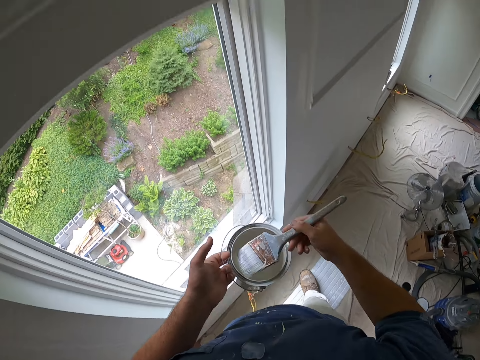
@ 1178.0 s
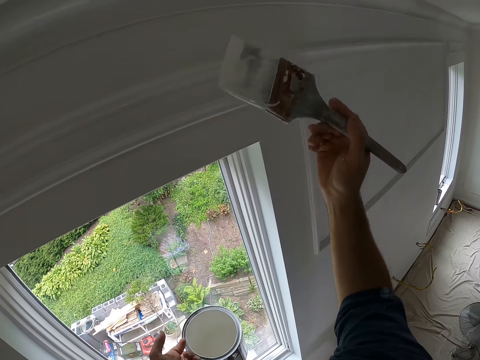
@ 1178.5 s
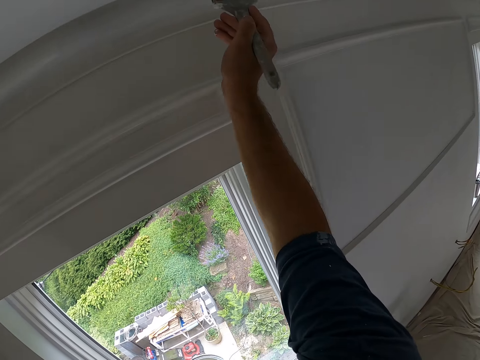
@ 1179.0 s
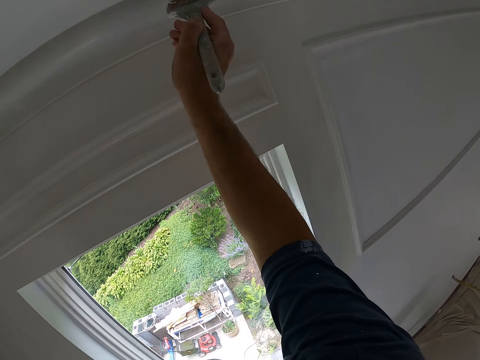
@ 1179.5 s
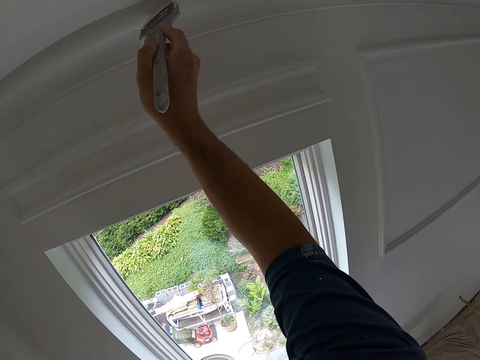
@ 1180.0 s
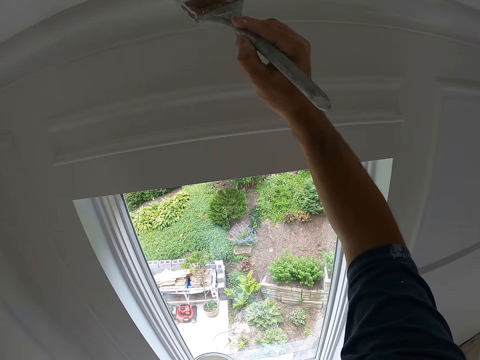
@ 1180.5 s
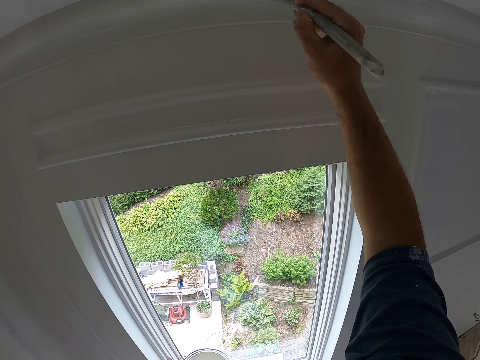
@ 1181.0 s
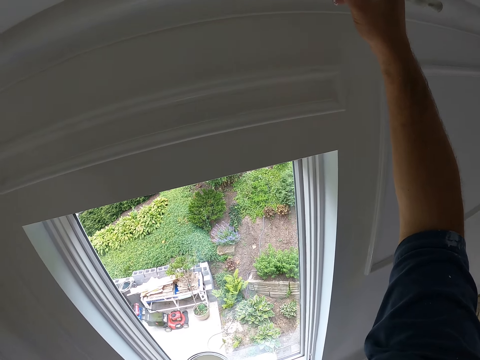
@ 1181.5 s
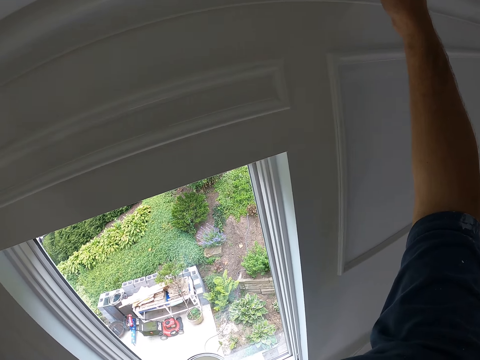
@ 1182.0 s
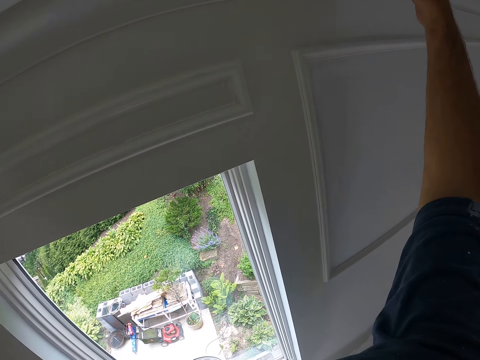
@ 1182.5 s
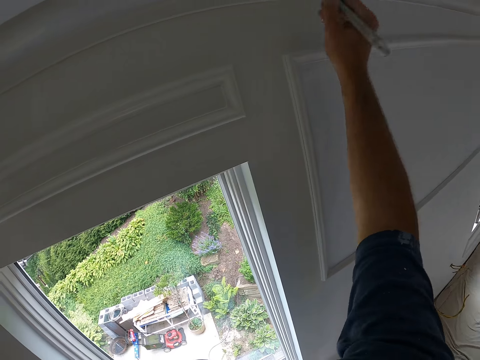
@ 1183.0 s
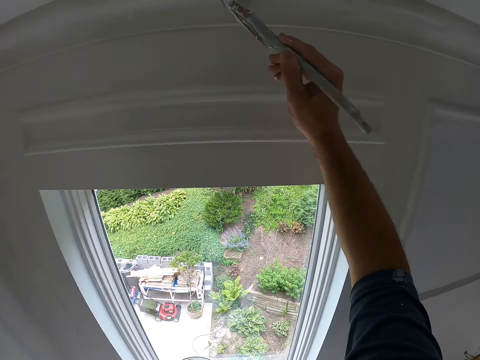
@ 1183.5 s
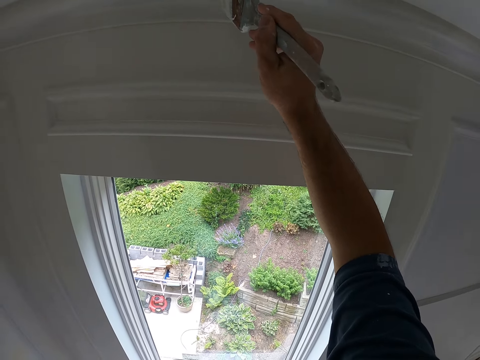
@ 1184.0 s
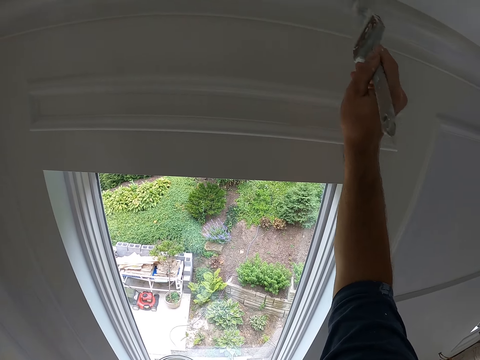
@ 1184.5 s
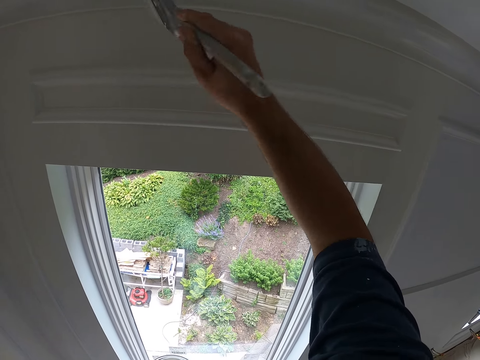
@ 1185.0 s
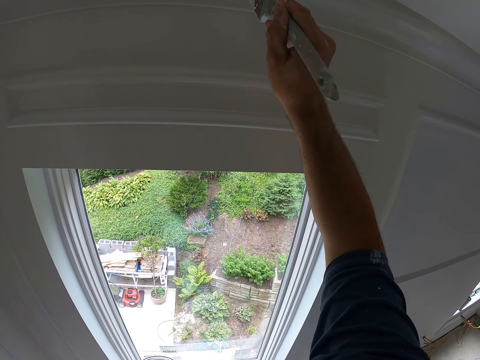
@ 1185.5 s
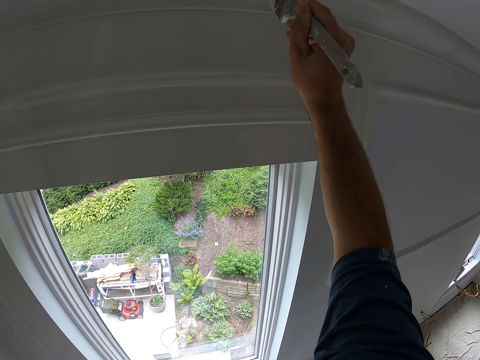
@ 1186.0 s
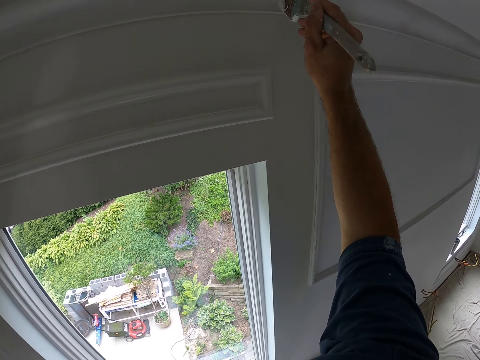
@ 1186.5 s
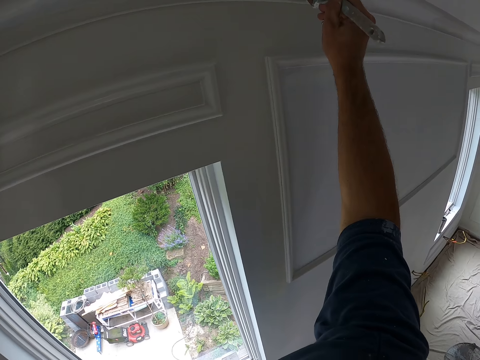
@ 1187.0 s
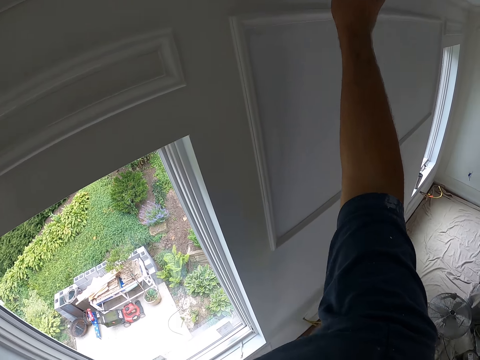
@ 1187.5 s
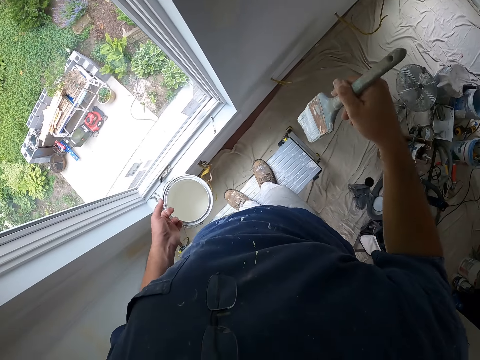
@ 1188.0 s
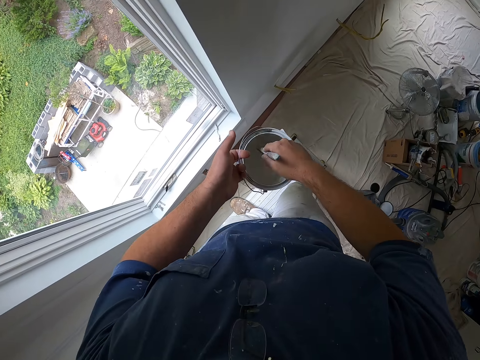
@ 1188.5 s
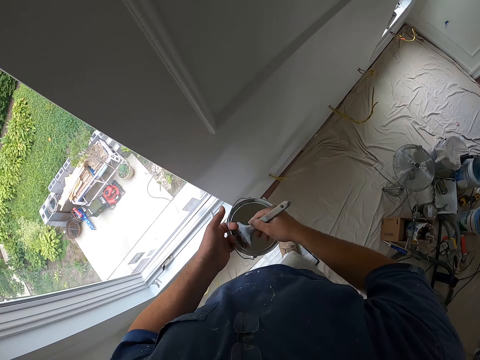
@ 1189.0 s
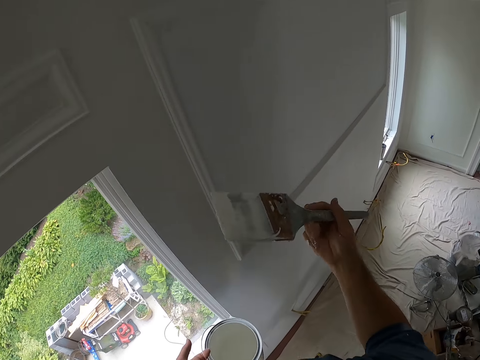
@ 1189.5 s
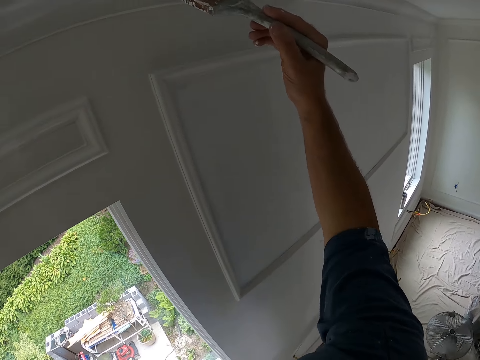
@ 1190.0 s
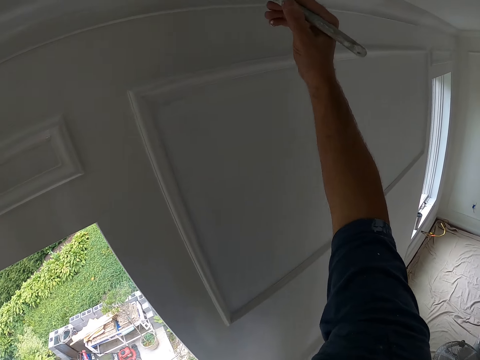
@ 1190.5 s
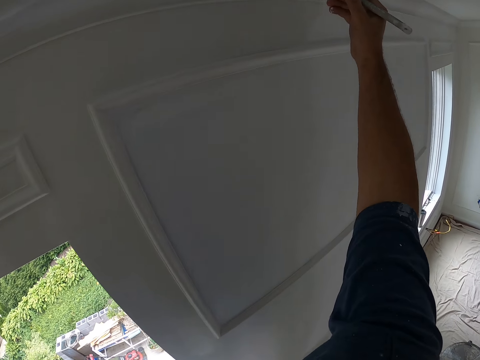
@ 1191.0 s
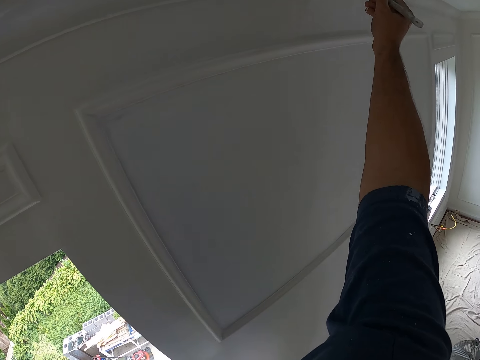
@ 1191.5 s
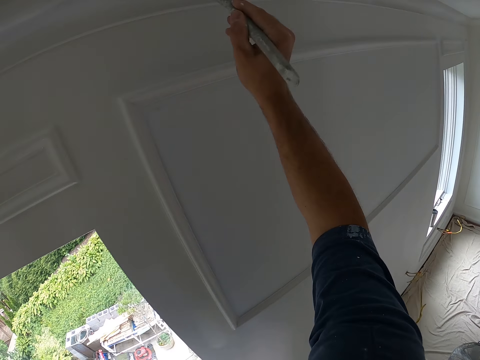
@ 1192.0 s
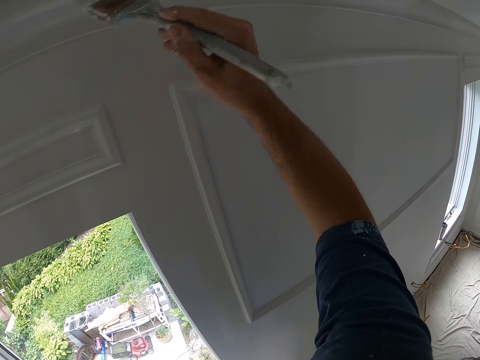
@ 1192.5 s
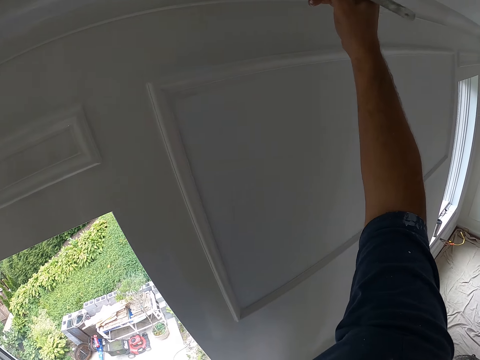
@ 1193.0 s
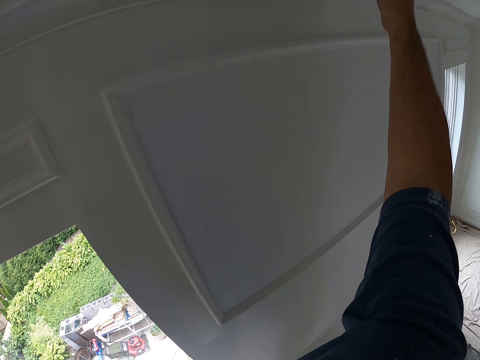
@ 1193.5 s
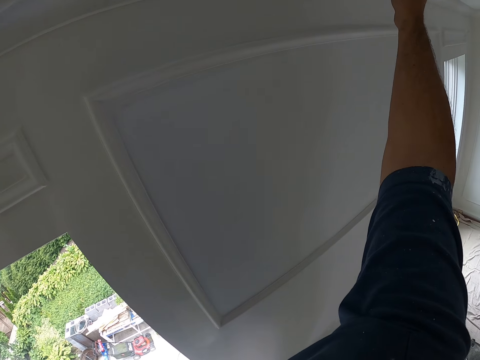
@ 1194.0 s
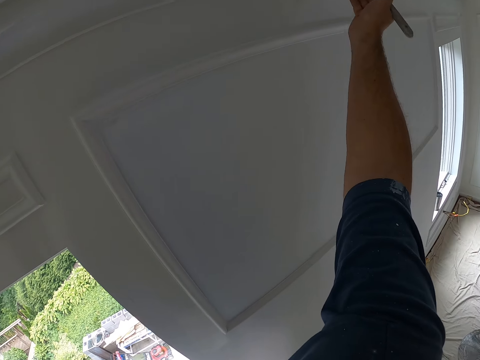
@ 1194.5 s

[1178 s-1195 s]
The camera wearer removes the paint brush from the paint container in his left hand. He paints the wall with the paint brush in his right hand. He inserts the paint brush into the paint container in his left hand. He removes the paint brush from the paint container in his left hand. He paints the wall with the paint brush in his right hand.

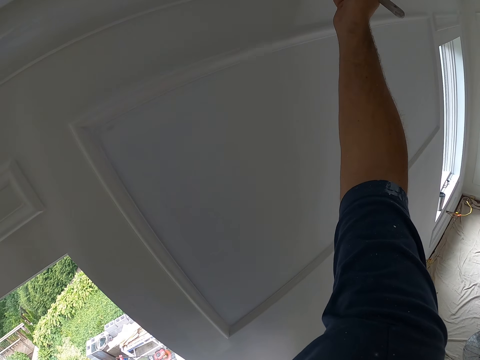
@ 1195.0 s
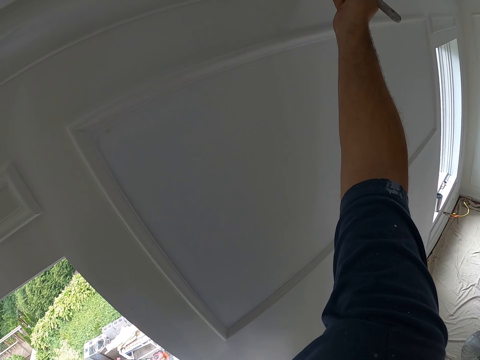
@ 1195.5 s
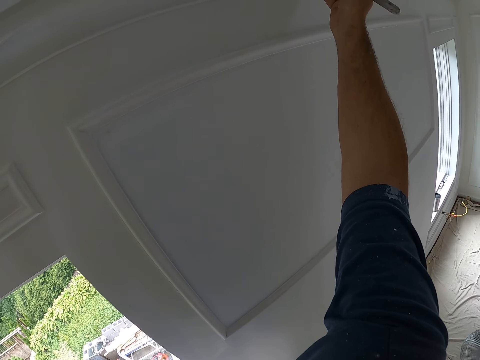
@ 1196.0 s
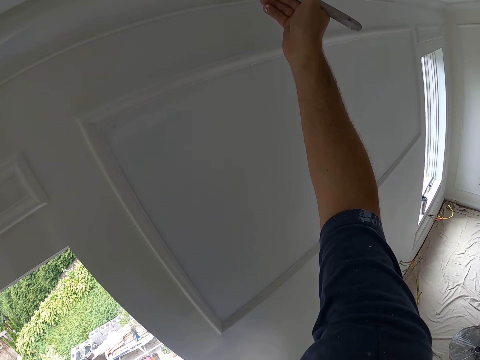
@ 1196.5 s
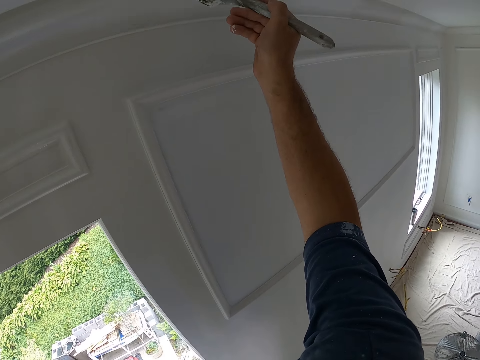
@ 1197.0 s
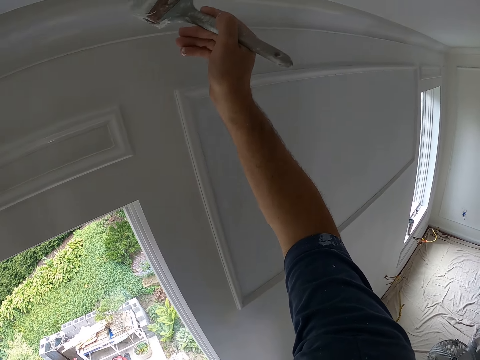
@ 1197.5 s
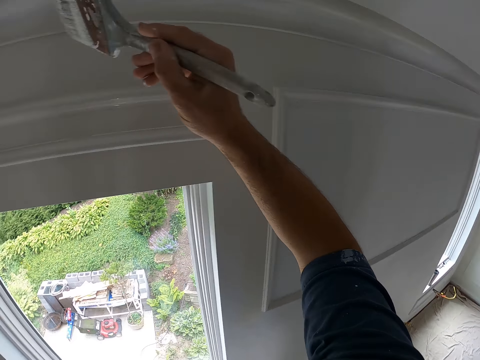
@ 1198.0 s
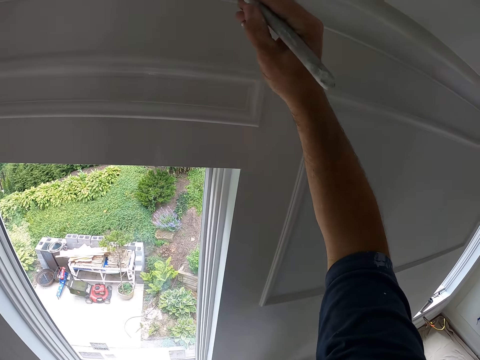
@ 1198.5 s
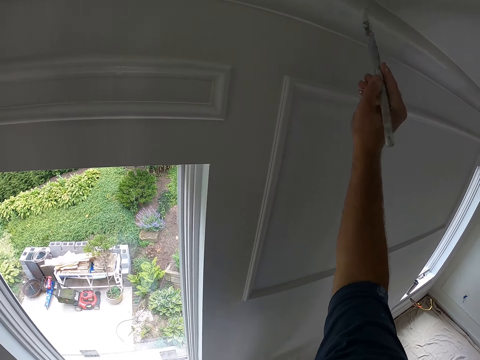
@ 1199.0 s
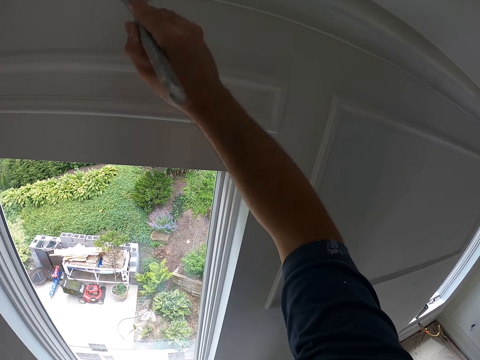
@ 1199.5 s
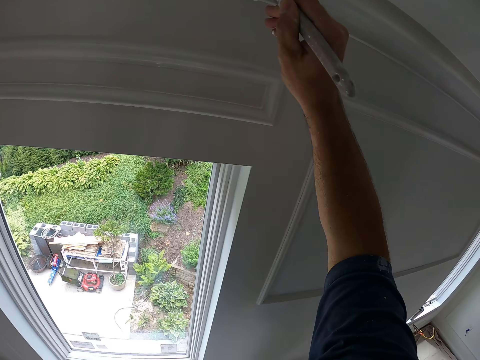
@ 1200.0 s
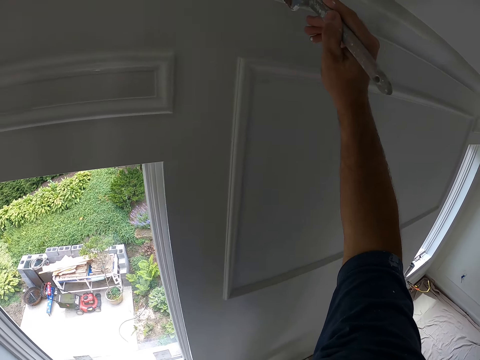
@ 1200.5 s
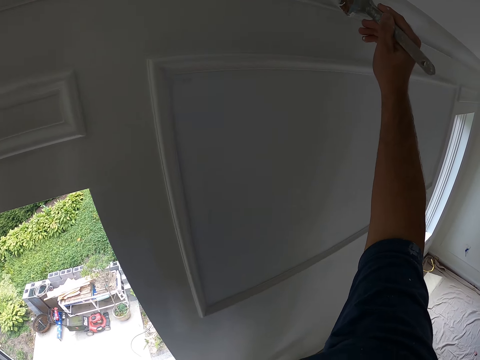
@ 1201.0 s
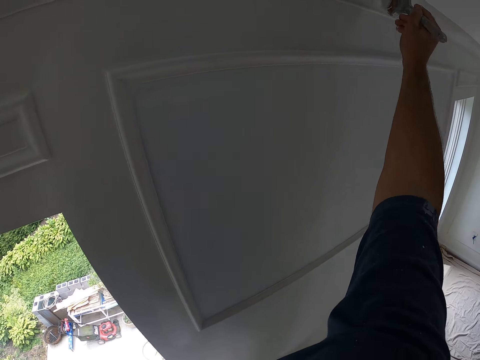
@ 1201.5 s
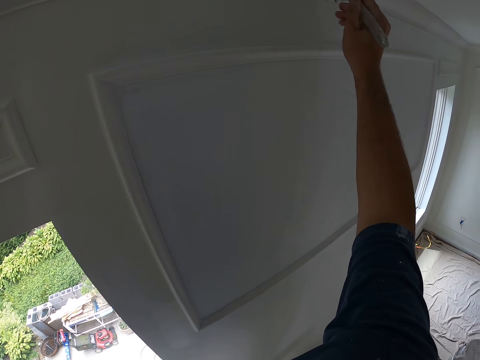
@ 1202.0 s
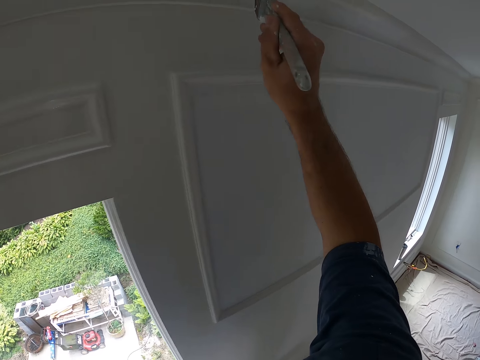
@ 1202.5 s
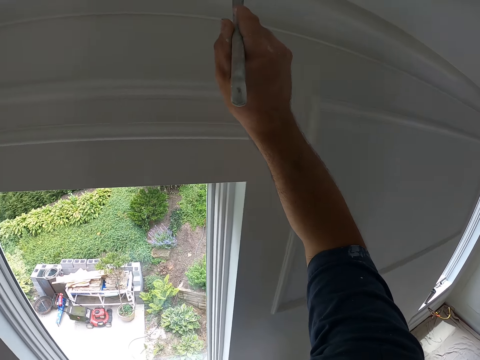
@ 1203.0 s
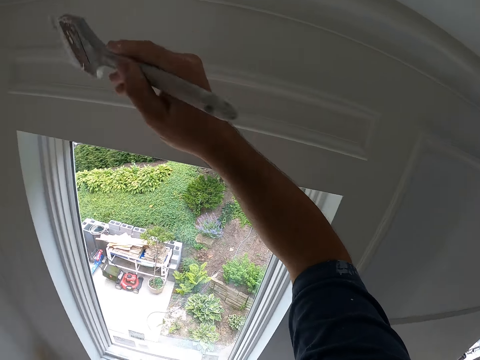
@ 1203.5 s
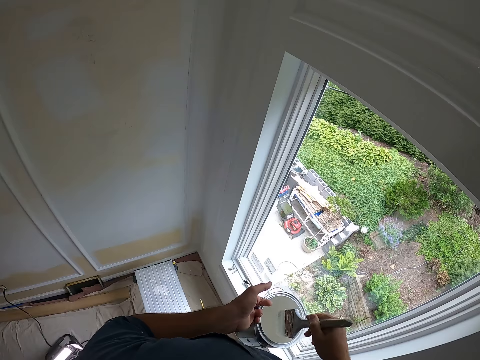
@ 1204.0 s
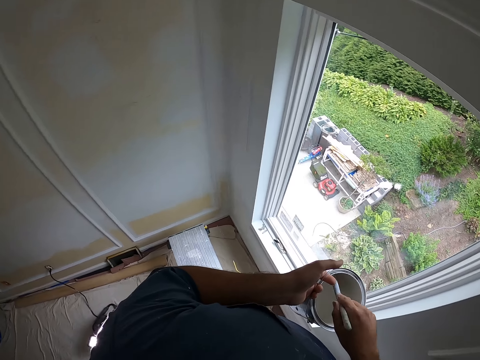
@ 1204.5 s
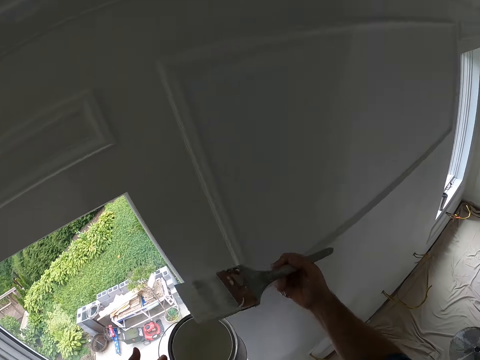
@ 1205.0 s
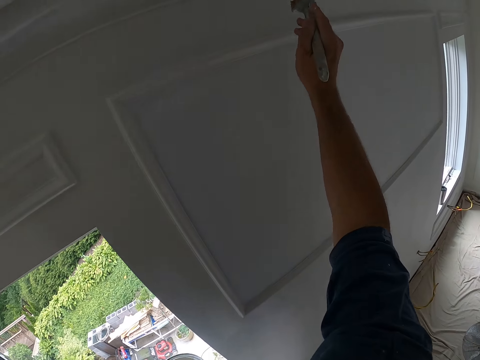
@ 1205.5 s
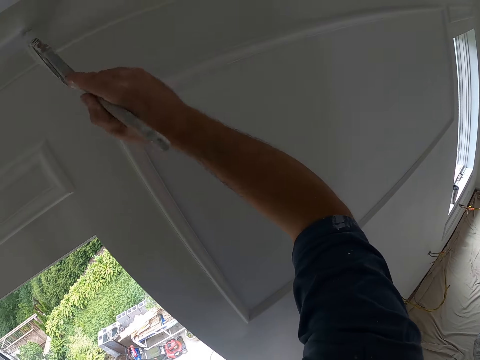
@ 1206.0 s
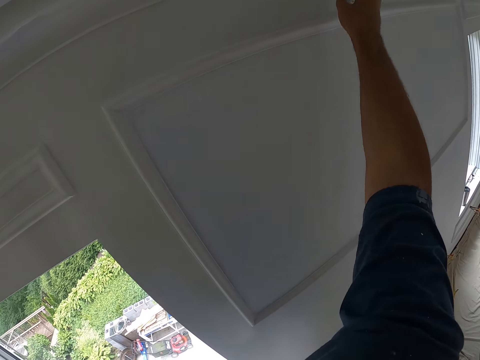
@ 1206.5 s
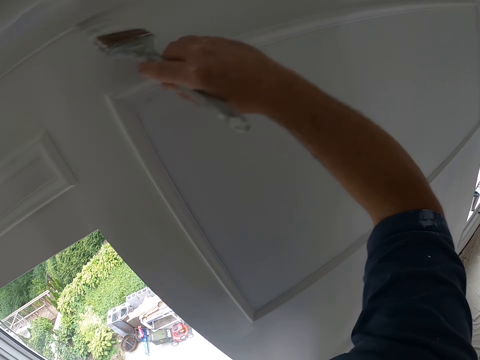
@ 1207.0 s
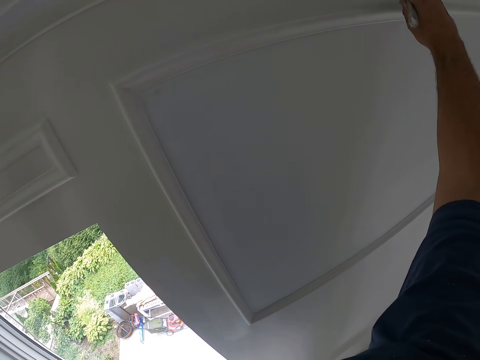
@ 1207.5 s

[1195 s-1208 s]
The camera wearer inserts the paint brush into the paint container in his left hand. He removes the paint brush from the paint container in his left hand. He paints the wall with the paint brush in his right hand.
